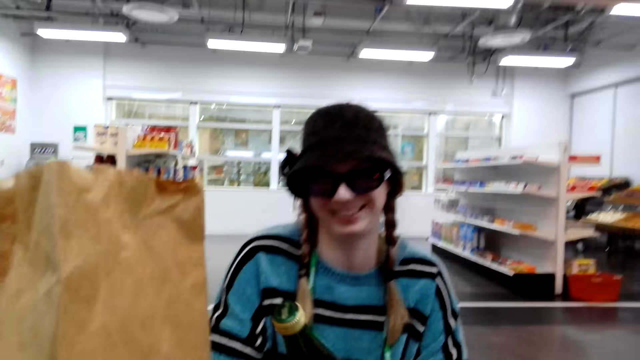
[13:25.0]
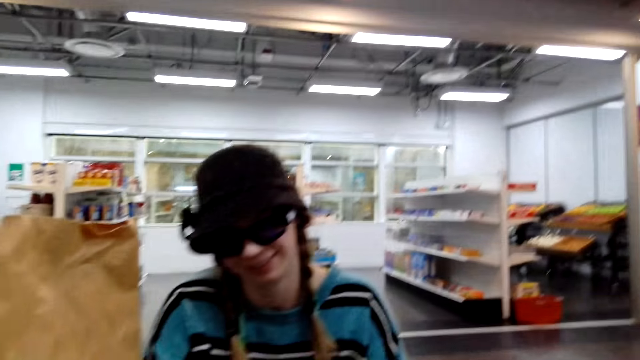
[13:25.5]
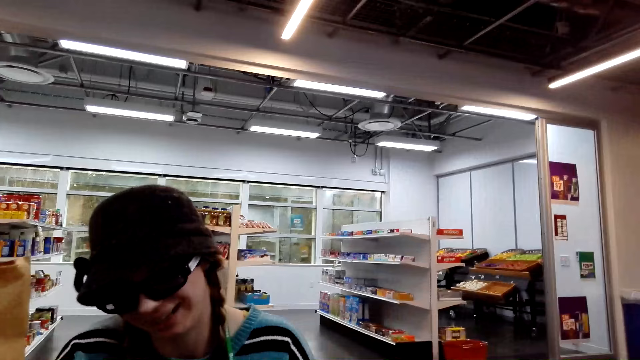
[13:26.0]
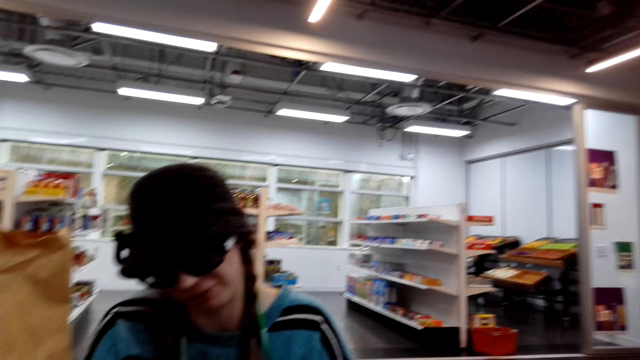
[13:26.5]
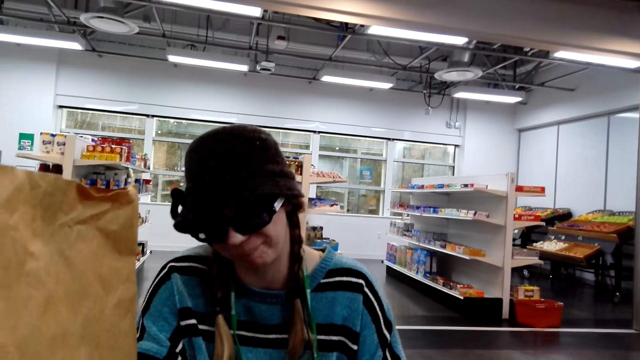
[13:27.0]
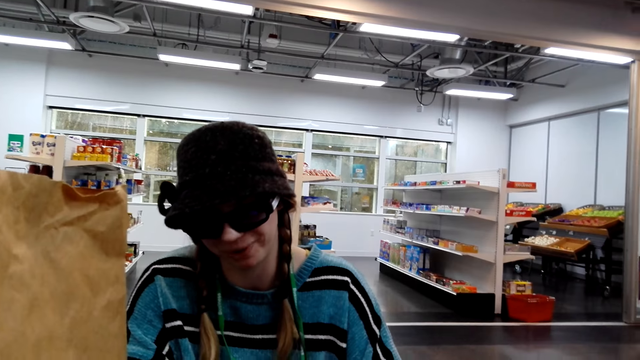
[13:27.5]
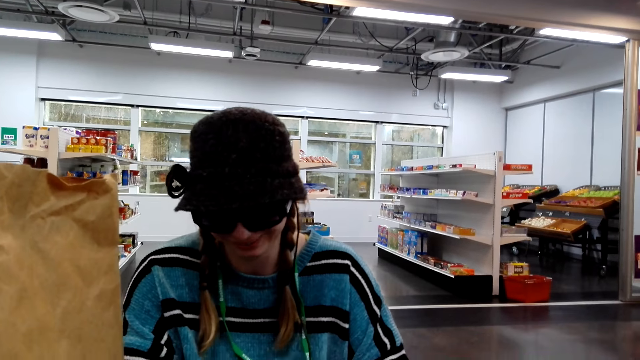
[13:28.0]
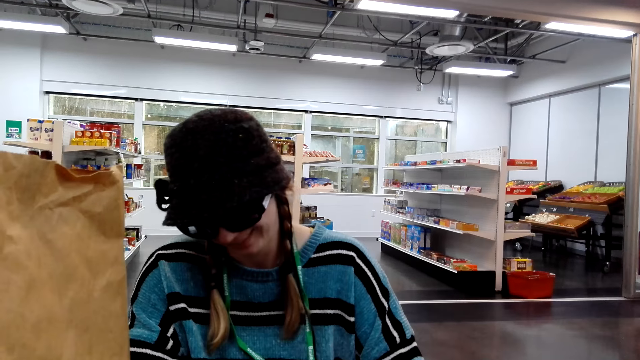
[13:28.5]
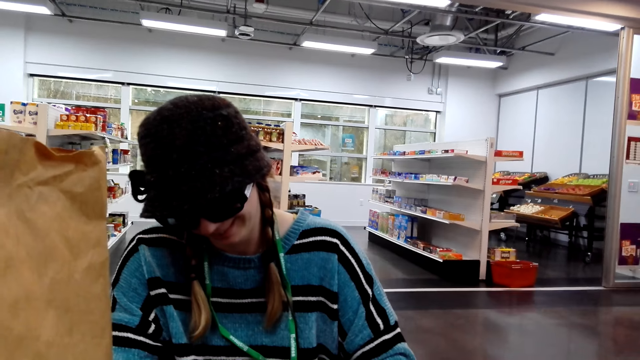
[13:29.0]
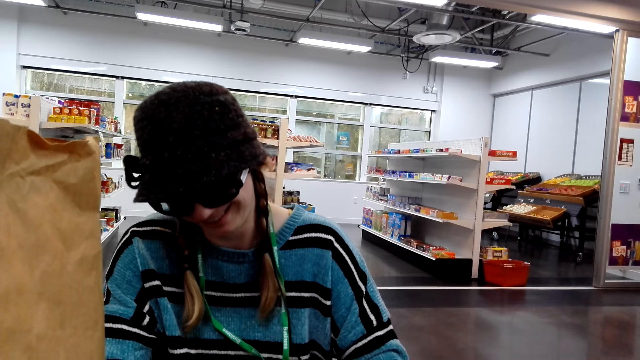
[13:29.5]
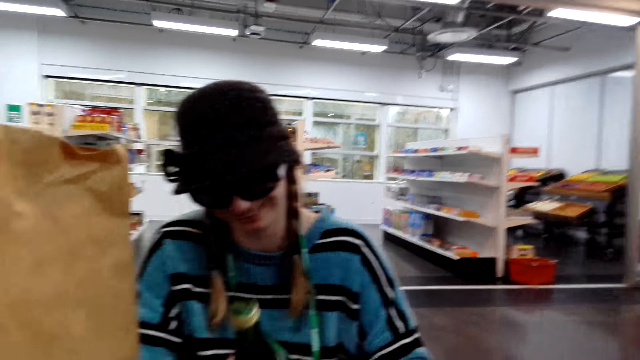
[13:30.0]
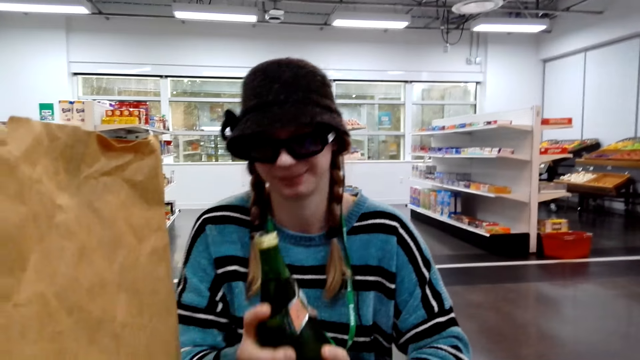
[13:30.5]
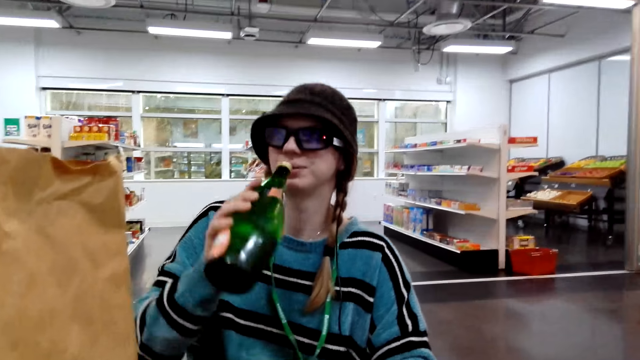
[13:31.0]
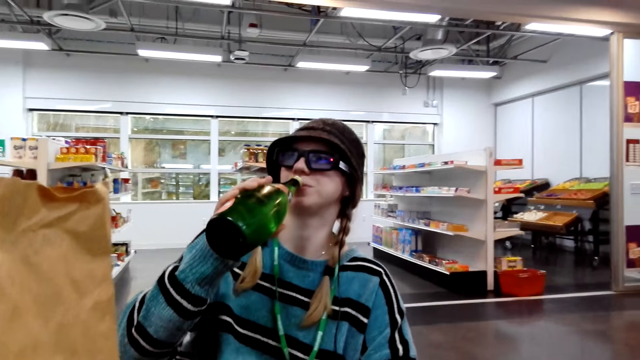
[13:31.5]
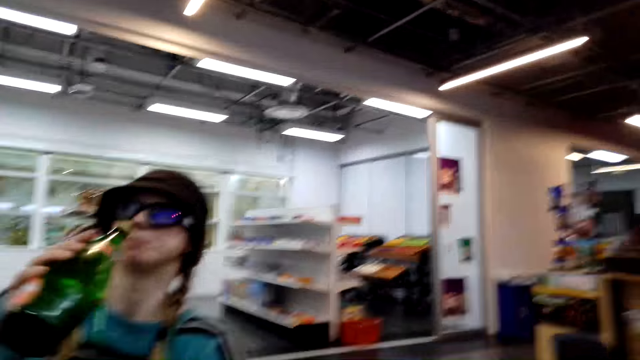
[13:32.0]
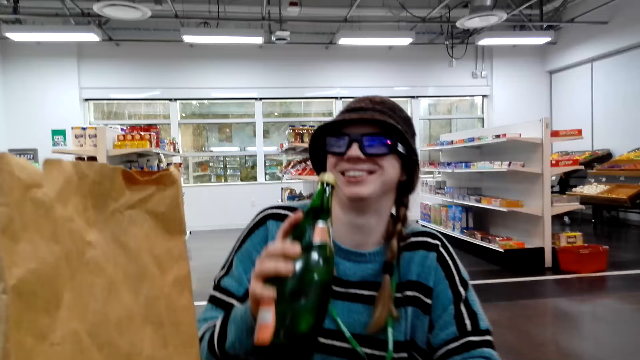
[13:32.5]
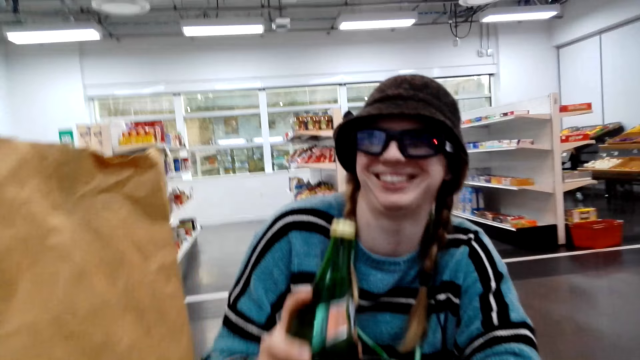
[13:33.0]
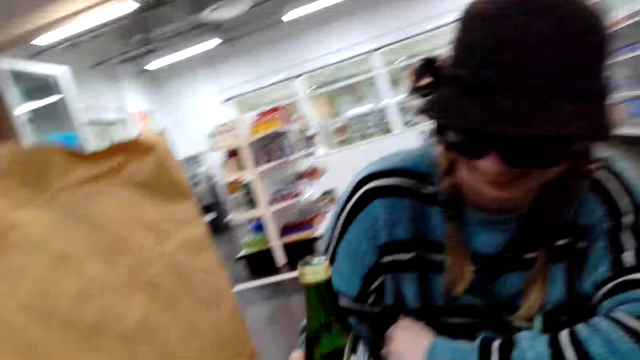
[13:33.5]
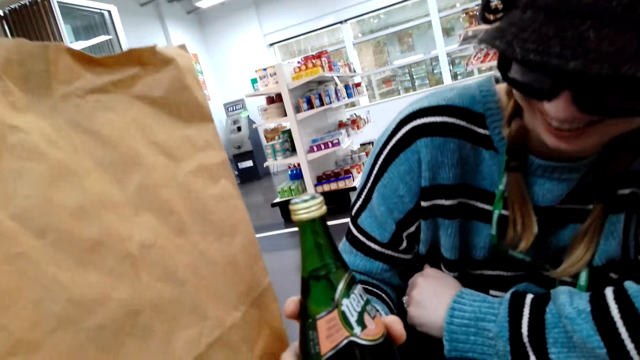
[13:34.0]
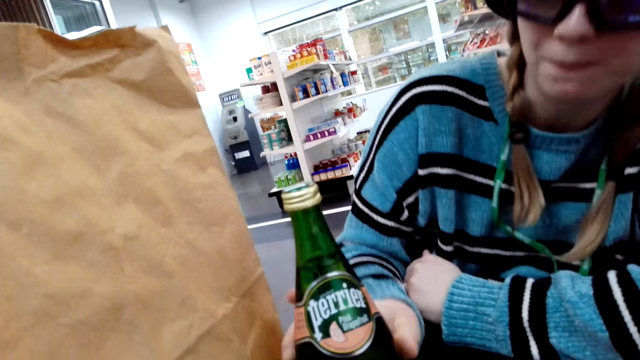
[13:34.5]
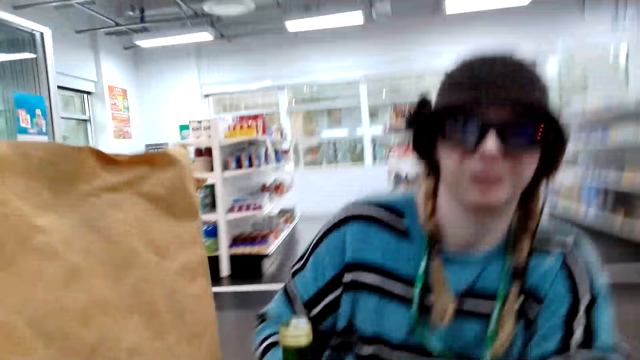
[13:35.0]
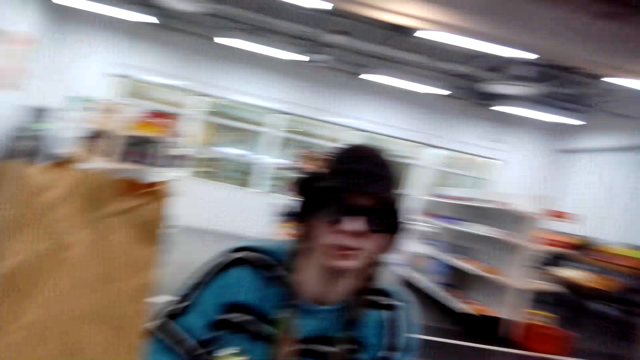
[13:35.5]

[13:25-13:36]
A lady holds the bottle. The camera wearer looks at the lady. The lady holds the wine bottle, drinks from the bottle and puts the bottle on the table.

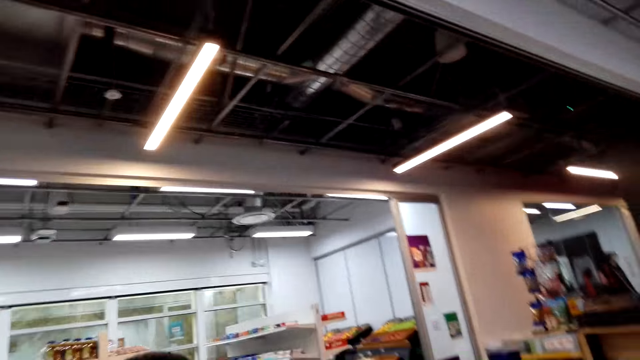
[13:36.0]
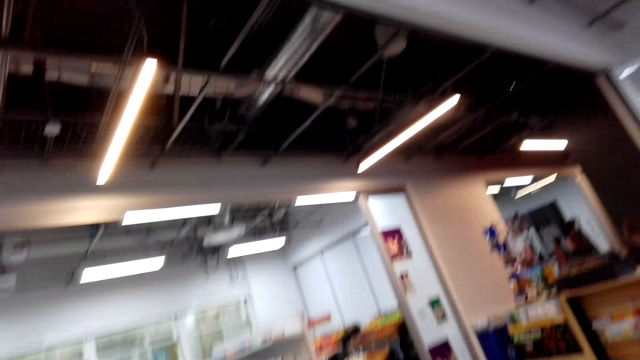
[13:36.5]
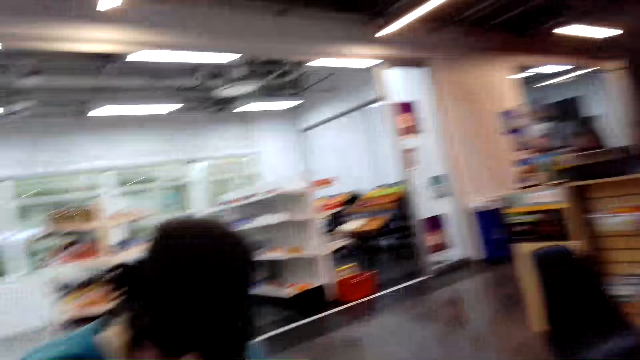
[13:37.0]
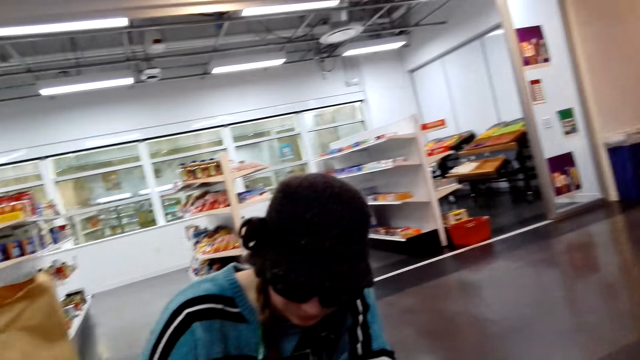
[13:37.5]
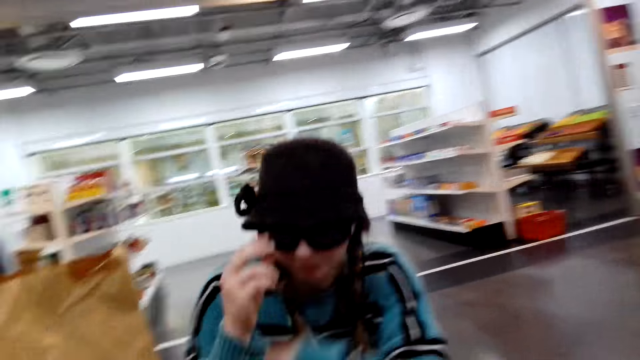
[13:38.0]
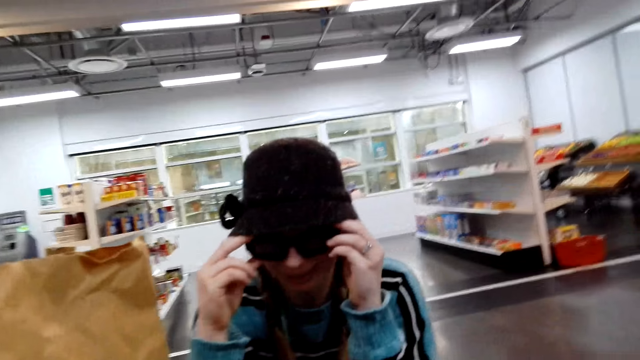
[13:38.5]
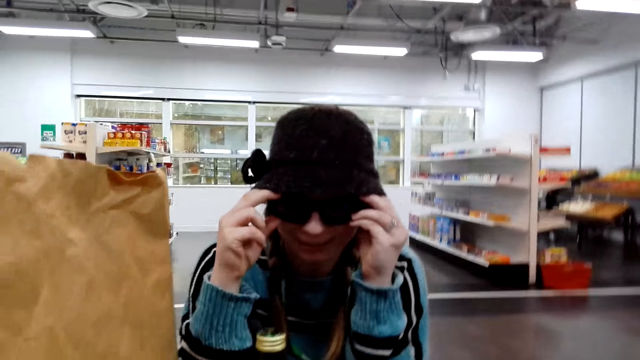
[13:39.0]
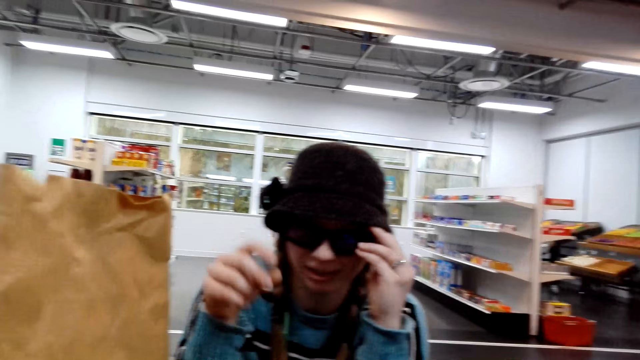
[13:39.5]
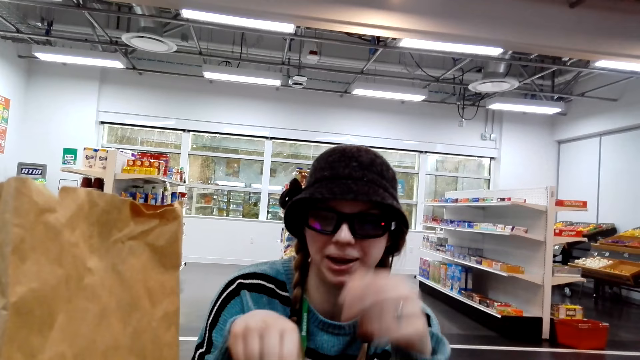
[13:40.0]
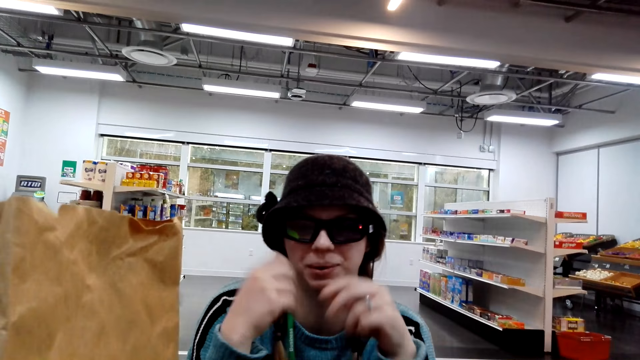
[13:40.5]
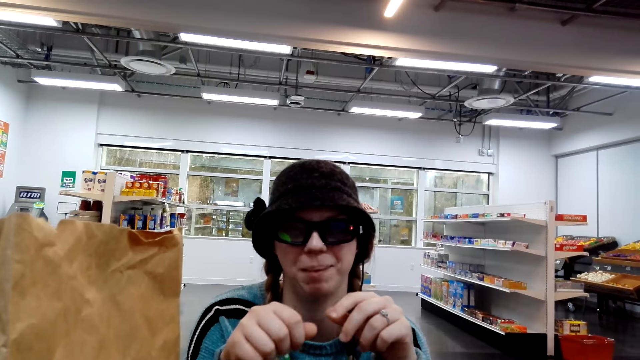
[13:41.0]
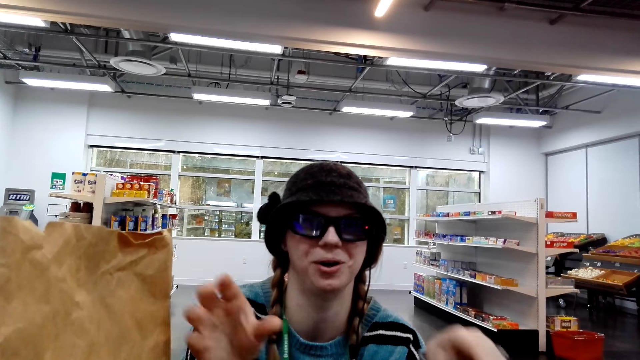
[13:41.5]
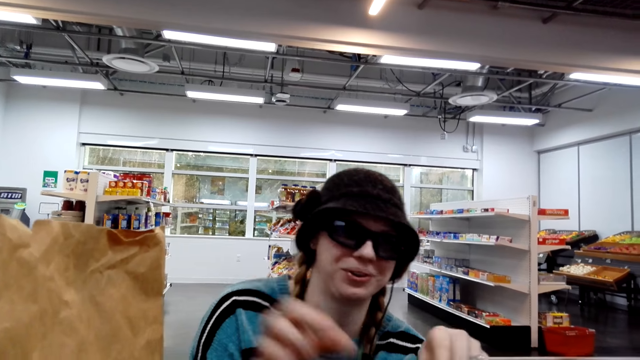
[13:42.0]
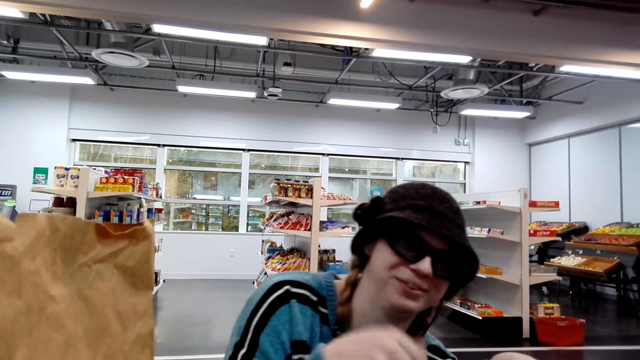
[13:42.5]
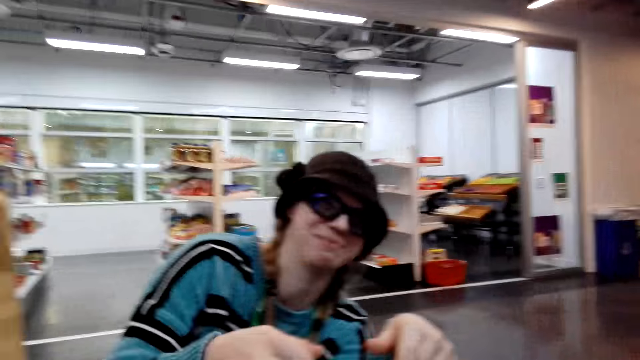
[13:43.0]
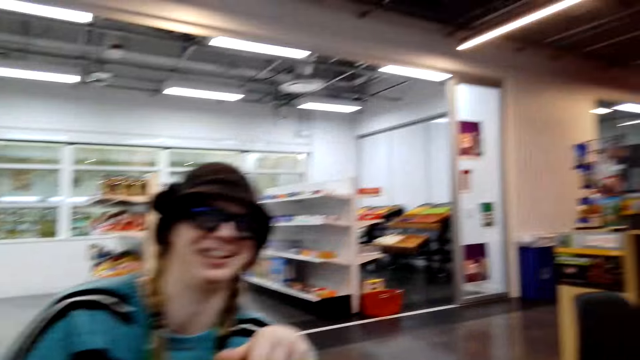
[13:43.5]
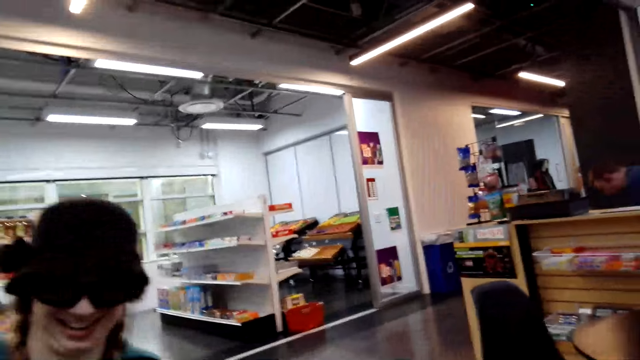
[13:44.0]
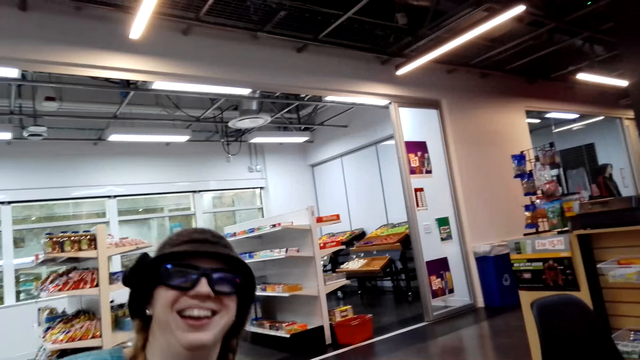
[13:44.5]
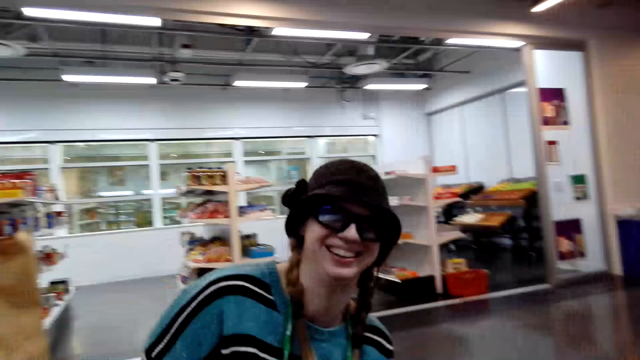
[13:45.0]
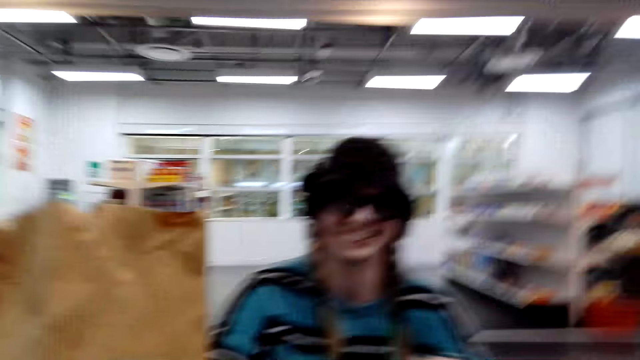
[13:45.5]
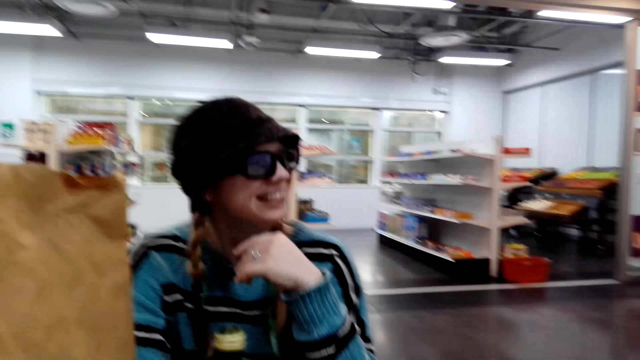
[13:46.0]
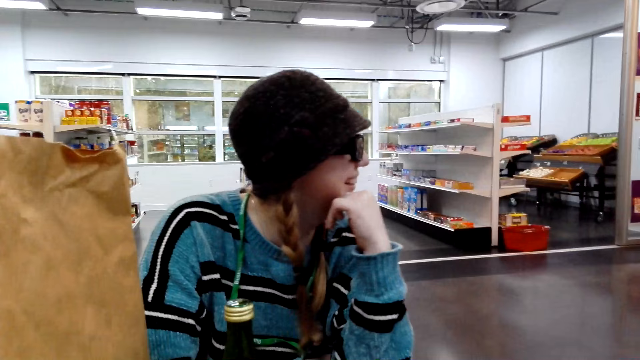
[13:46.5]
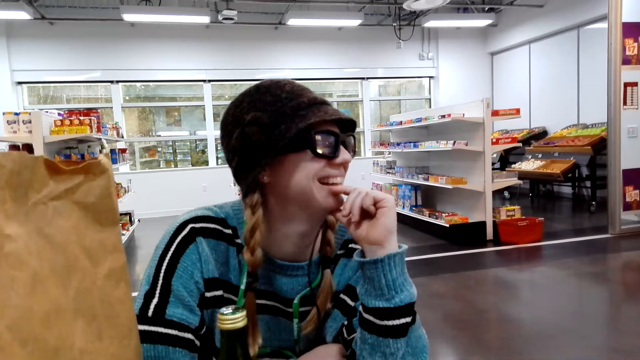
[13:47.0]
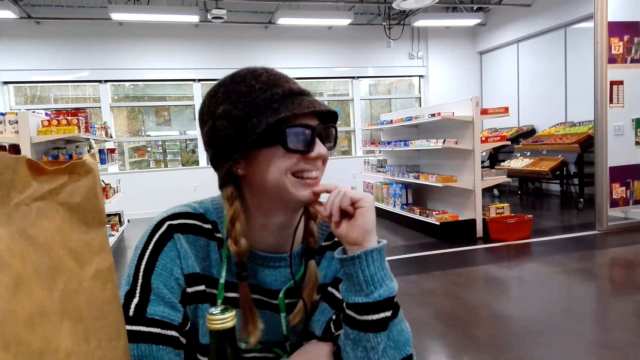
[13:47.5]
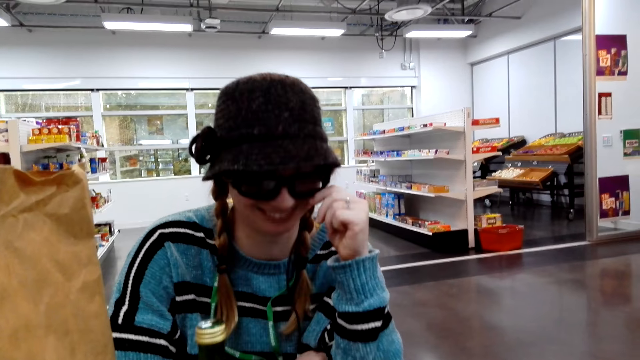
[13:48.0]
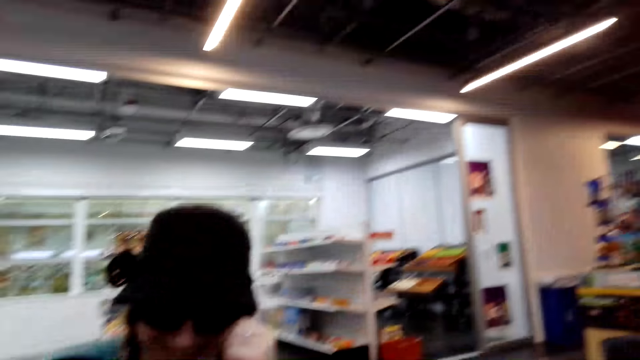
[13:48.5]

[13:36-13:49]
The camera wearer looks on the roof. A person adjusts the spectacles. The person talks with another person. The camera wearer looks at a third person.
